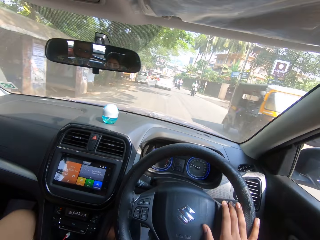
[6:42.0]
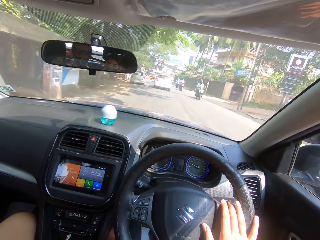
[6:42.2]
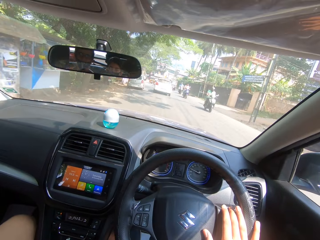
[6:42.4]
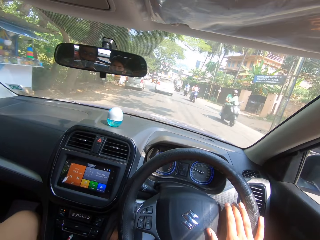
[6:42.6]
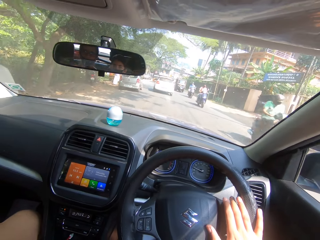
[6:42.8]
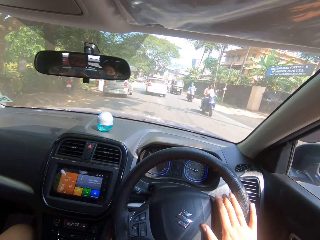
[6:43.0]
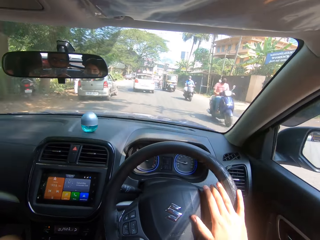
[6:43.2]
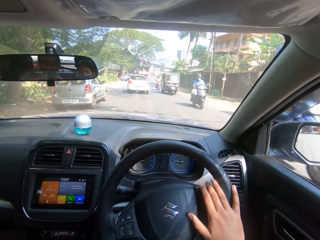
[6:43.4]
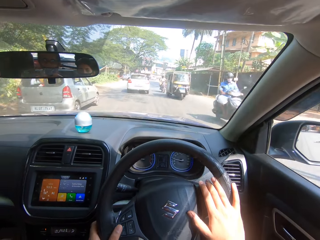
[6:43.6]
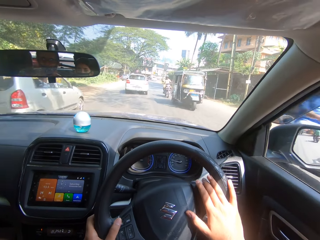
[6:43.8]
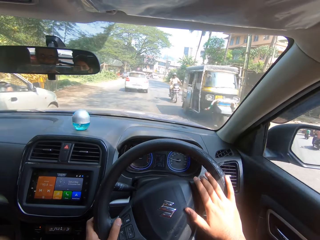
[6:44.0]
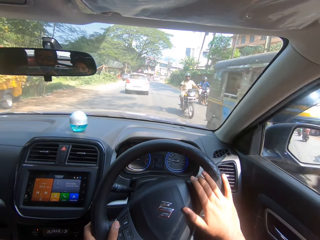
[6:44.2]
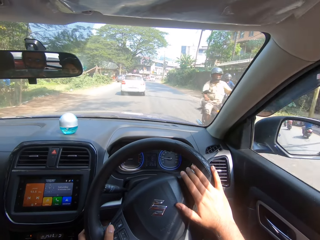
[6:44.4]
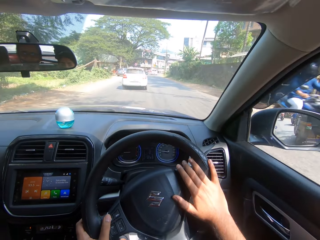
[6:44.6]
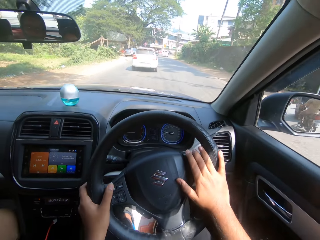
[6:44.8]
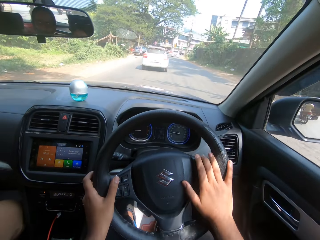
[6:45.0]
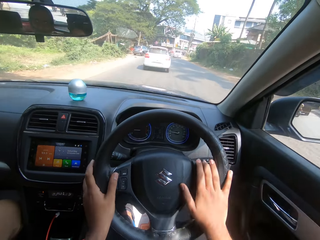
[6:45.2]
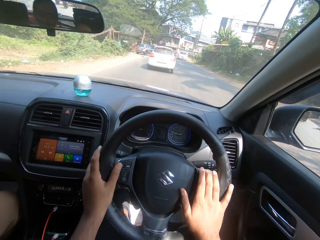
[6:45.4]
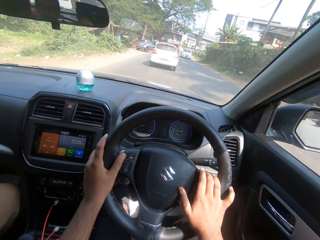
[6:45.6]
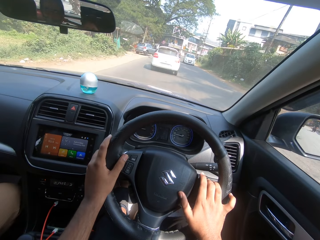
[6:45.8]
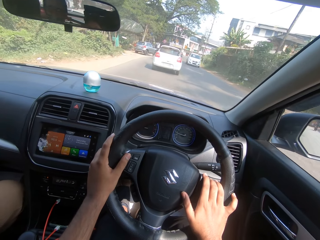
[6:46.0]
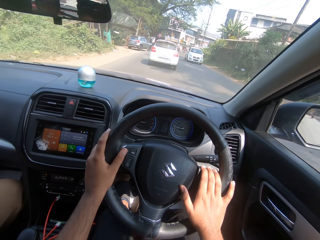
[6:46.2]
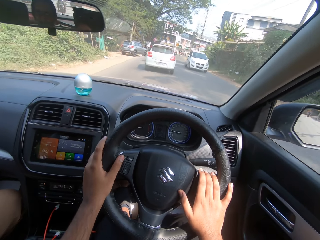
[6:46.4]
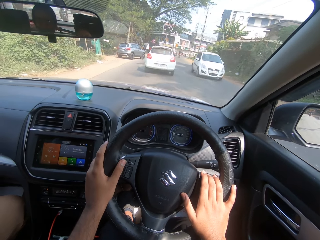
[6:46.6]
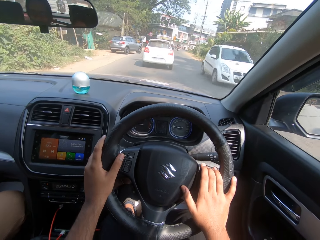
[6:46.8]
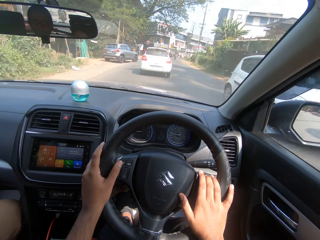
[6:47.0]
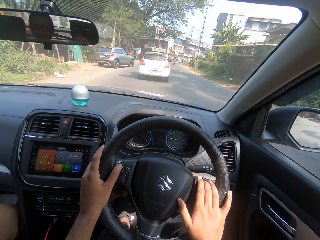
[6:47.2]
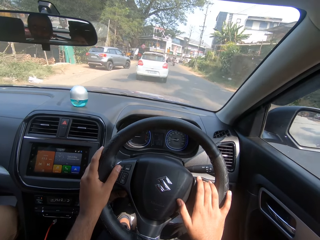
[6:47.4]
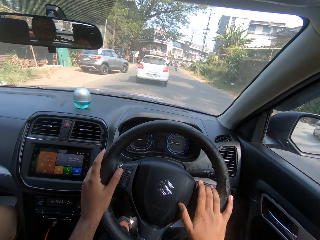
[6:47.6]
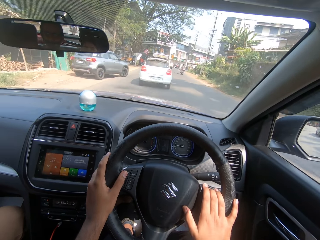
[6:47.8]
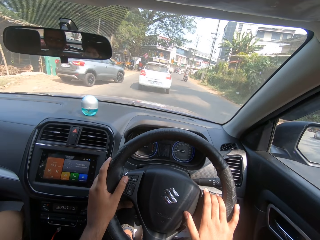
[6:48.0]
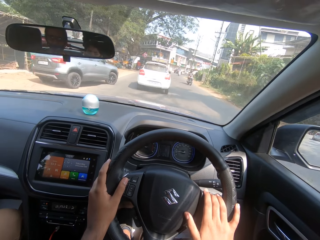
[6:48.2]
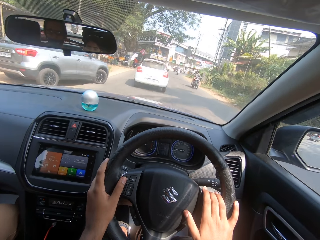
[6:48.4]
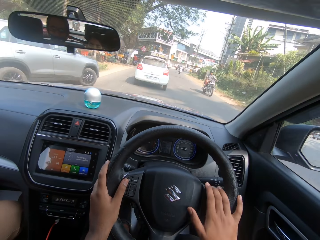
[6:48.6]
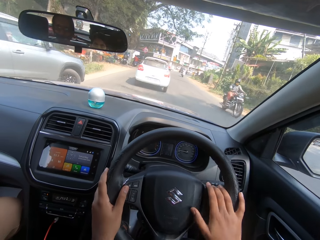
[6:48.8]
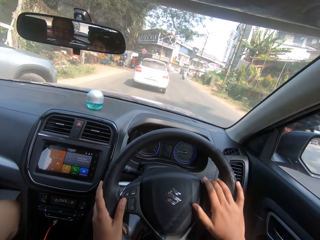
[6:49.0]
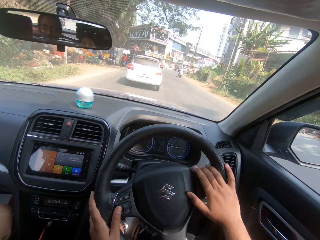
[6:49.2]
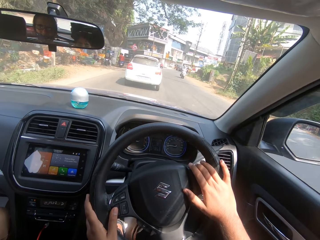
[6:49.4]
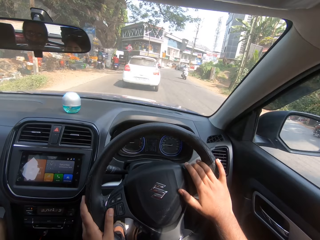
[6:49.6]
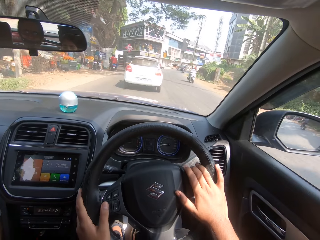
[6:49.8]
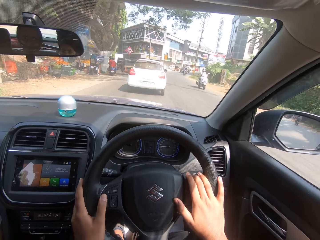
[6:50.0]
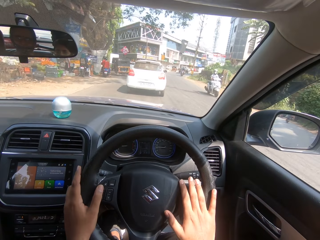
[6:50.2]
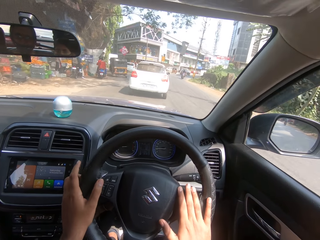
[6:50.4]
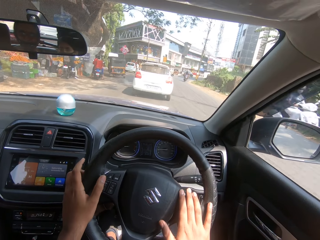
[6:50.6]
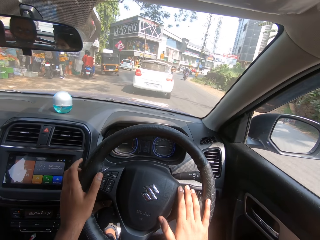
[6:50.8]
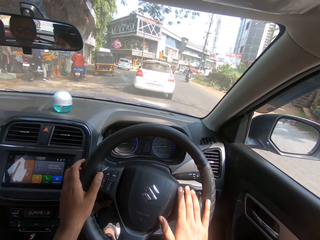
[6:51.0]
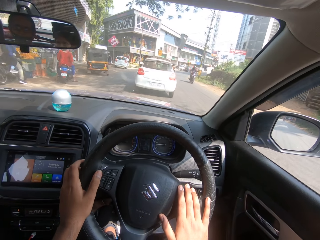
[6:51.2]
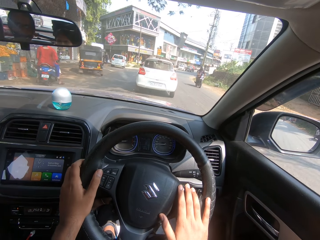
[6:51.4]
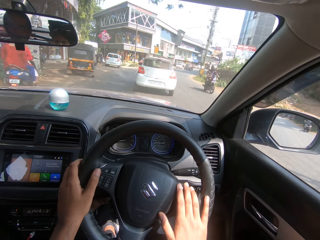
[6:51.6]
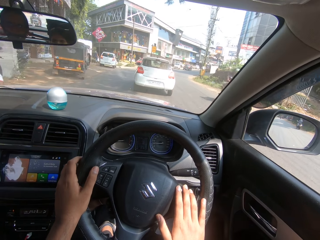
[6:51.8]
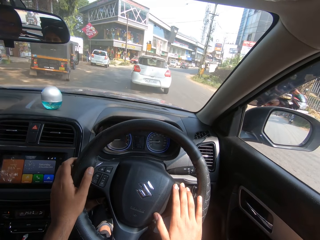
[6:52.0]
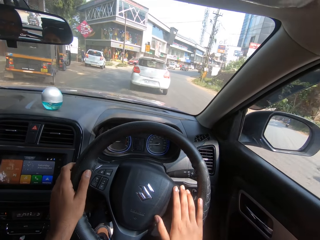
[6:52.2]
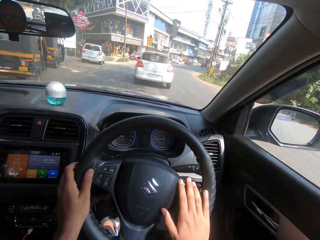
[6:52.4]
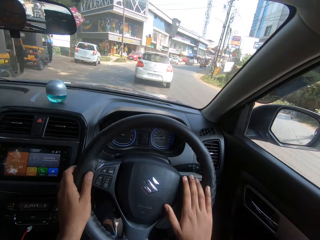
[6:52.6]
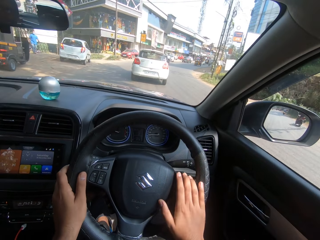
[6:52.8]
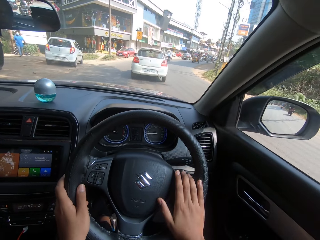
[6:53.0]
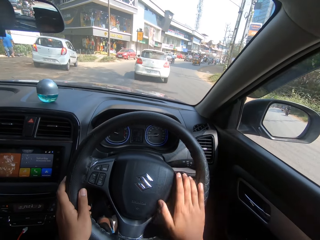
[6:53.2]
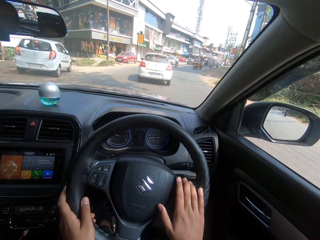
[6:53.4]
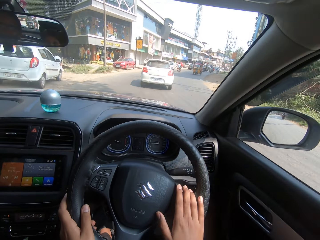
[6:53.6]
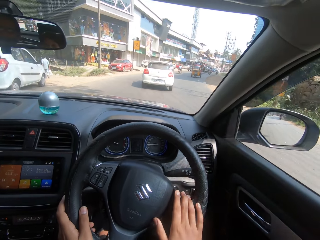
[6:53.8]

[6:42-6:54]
The camera wearer turns the steering wheel in the car. They drive forward the car on the road. They turn the steering wheel in the car. They drive forward the car on the road. They turn the steering wheel in the car. They drive forward the car on the road.

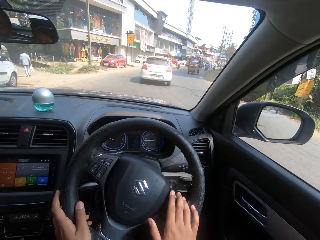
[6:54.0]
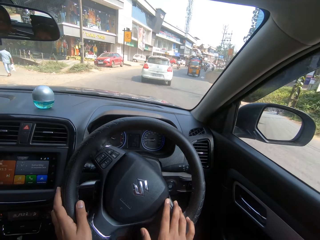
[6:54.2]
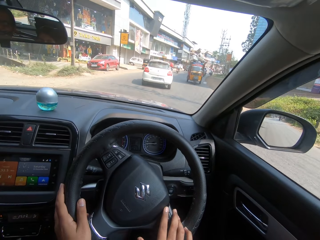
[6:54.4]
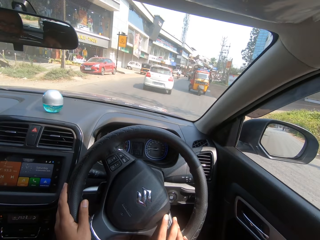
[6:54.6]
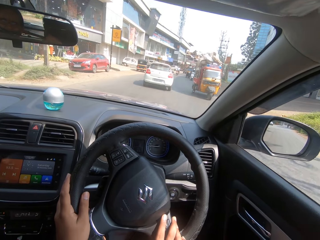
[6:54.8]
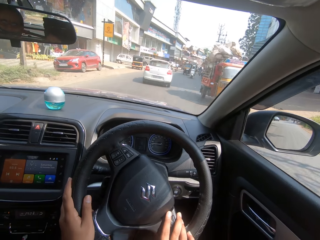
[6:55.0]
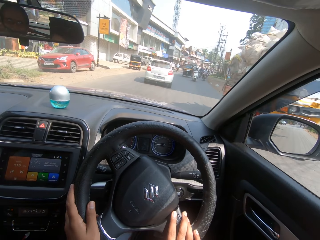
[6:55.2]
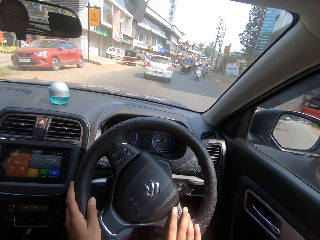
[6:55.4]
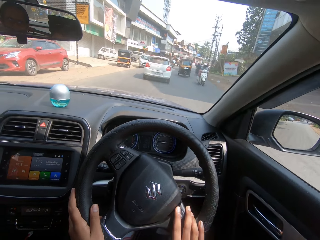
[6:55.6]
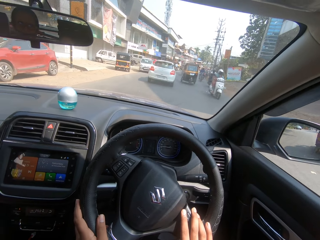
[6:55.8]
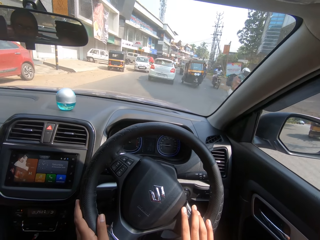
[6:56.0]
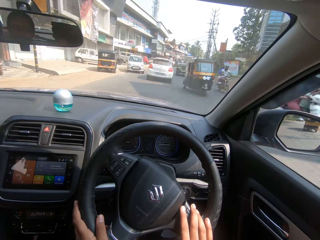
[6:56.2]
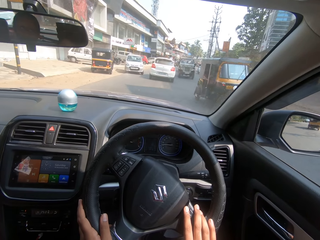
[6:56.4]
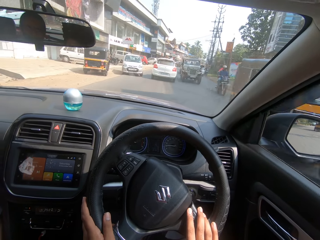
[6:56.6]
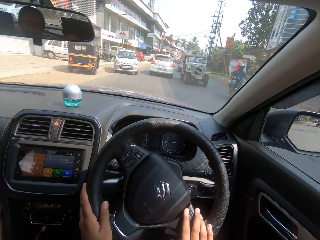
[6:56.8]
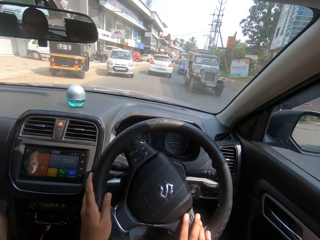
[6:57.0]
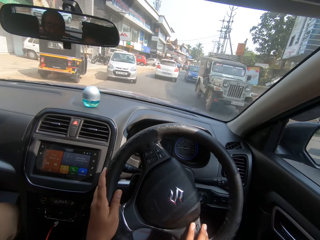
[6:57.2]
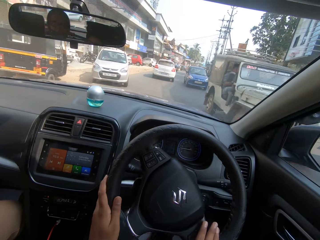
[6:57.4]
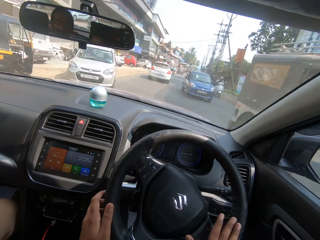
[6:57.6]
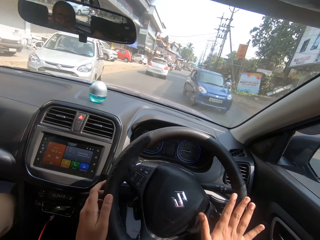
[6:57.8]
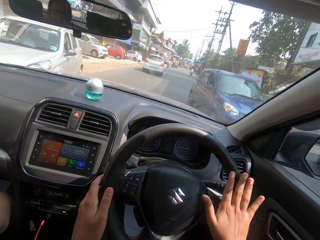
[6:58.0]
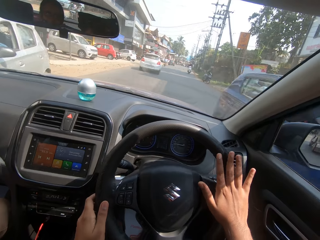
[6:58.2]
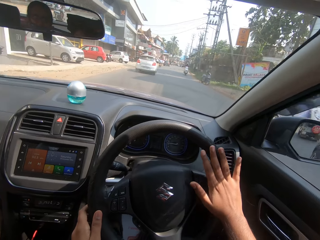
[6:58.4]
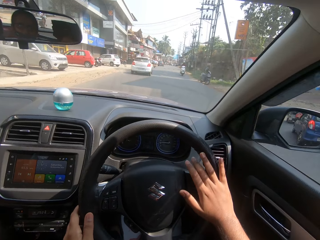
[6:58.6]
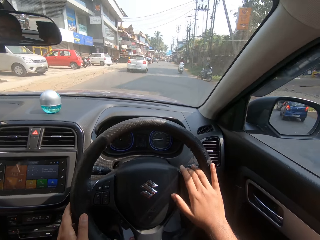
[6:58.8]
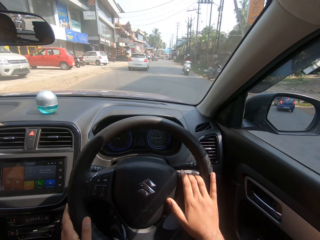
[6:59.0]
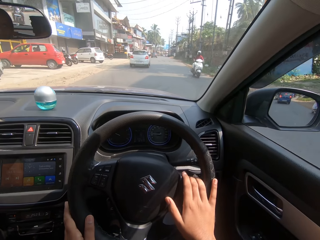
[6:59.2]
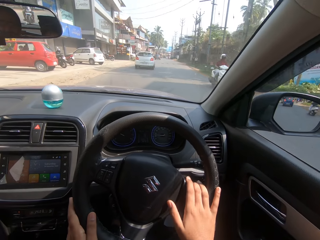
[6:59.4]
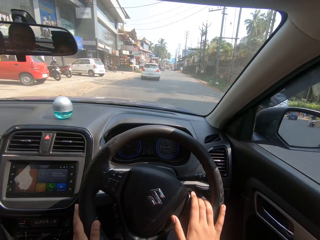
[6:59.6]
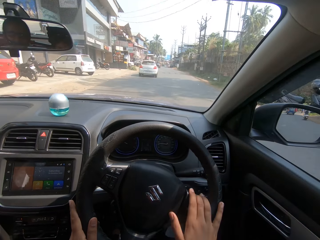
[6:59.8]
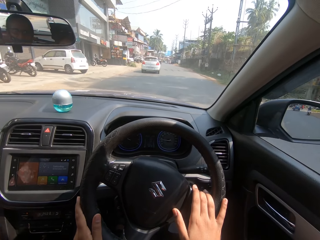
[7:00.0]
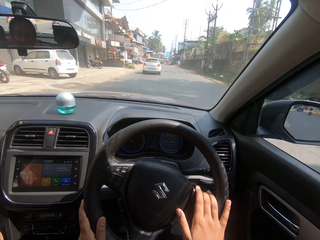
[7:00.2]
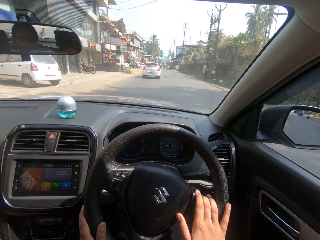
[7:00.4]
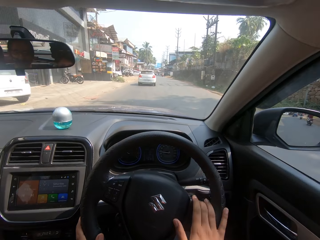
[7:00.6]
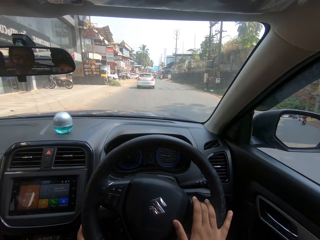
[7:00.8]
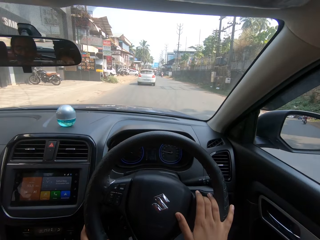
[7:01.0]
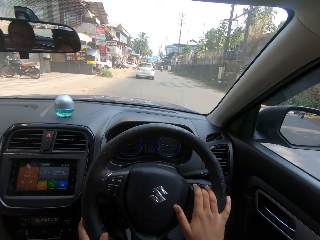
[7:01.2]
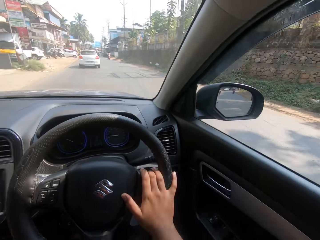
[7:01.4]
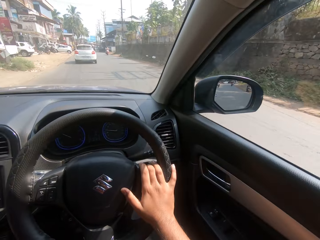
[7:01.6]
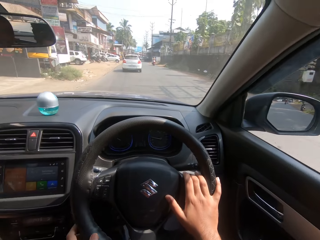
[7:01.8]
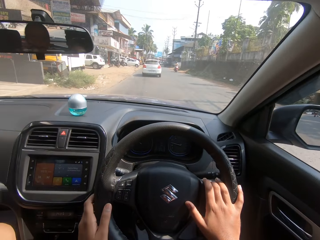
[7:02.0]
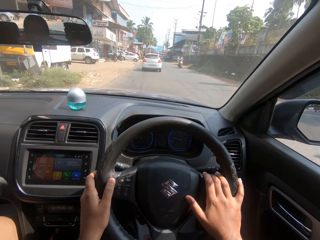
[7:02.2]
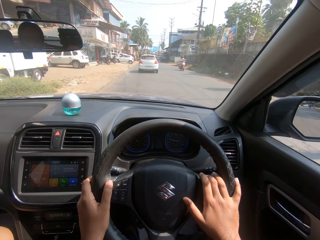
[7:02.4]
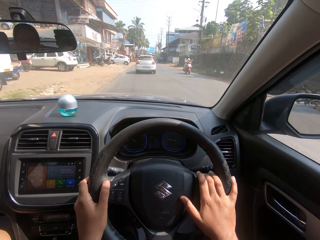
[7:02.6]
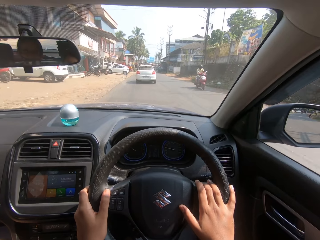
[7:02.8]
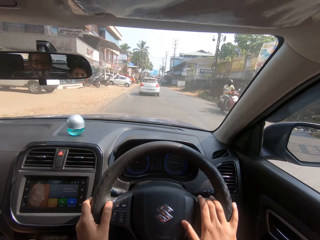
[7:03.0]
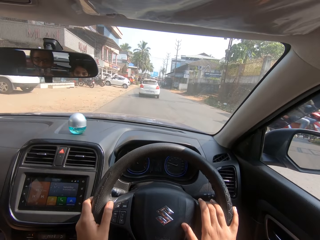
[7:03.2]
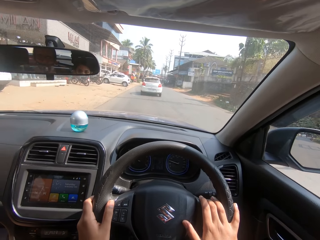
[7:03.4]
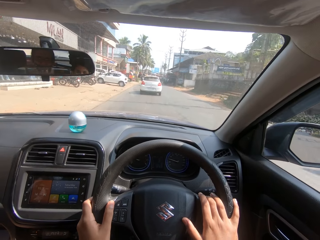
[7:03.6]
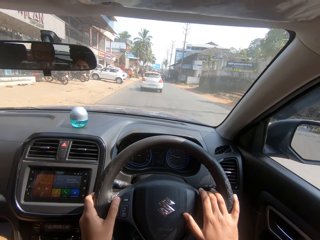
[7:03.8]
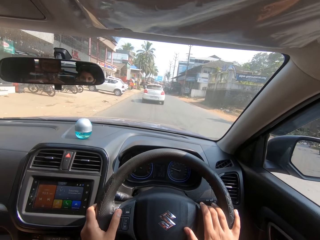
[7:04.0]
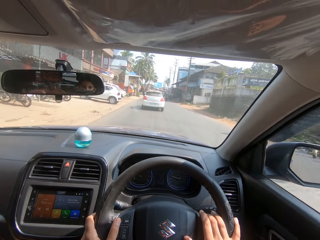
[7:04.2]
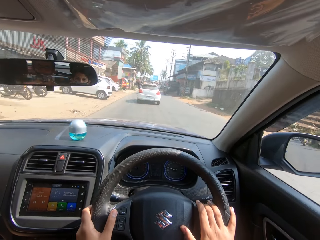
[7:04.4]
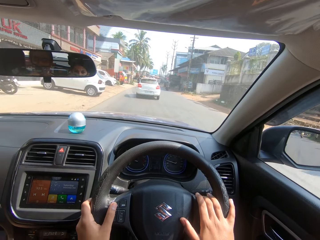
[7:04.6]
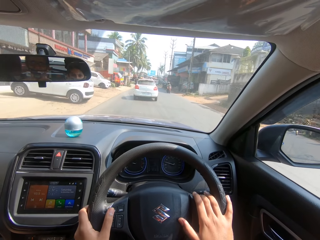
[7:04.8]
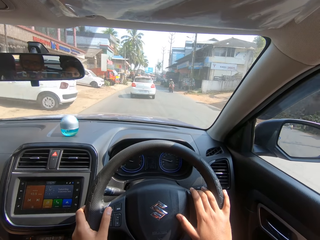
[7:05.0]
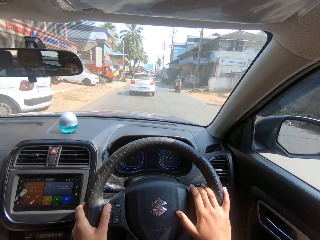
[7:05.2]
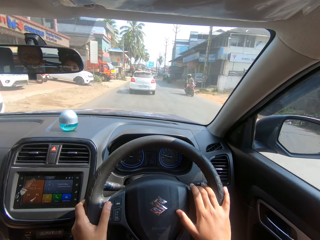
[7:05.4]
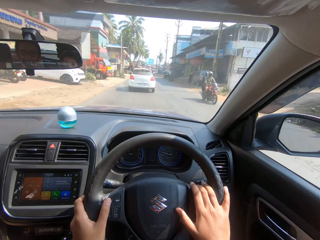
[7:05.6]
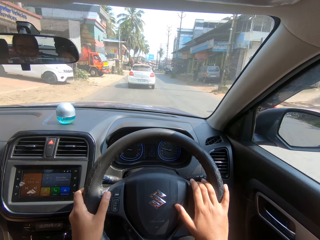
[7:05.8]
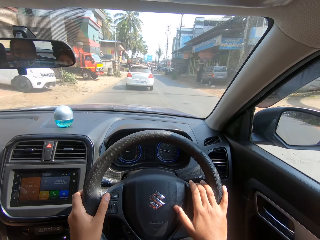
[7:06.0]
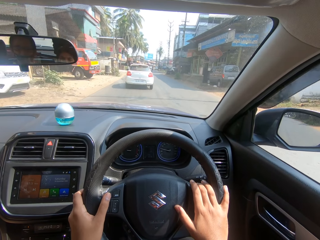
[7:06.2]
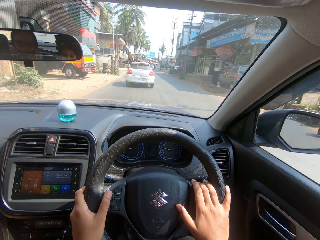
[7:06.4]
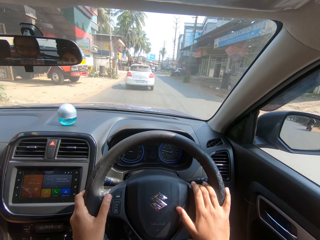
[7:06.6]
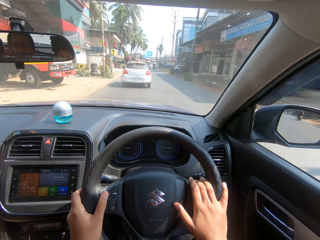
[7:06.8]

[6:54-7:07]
The camera wearer turns the steering wheel in the car. They drive forward the car on the road. They turn the steering wheel in the car. They drive forward the car on the road. They look around.
